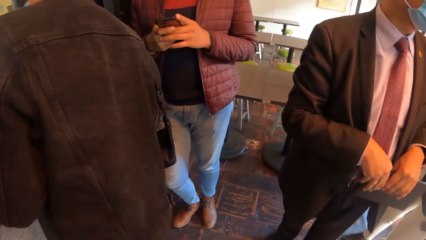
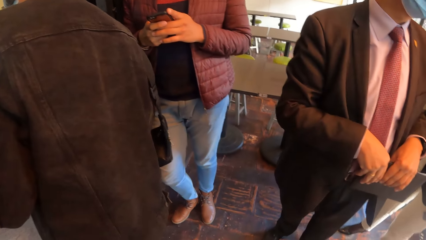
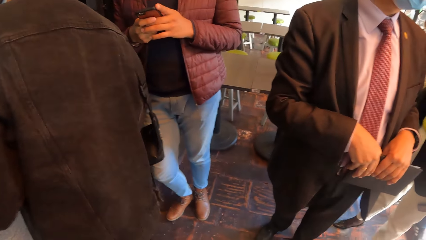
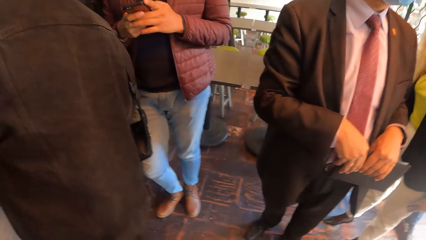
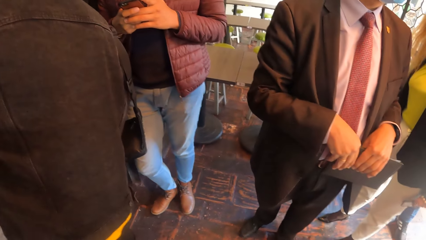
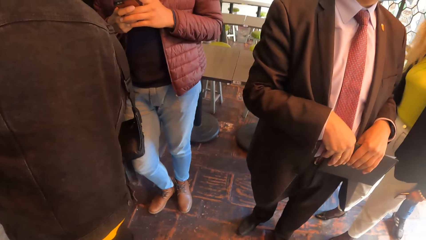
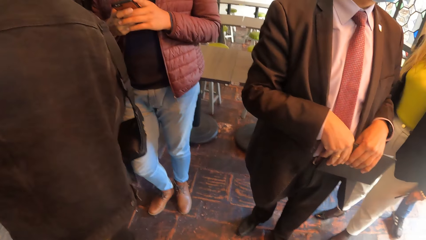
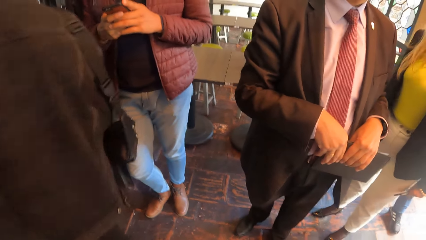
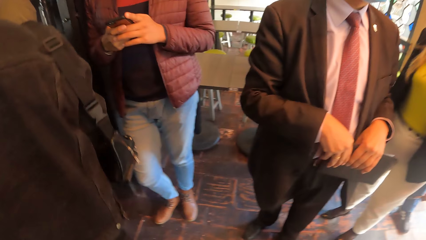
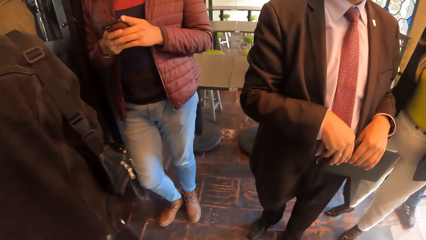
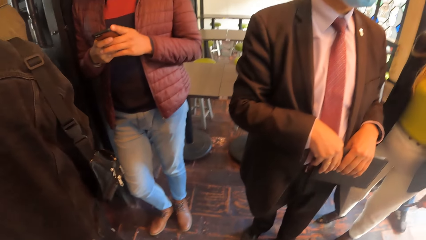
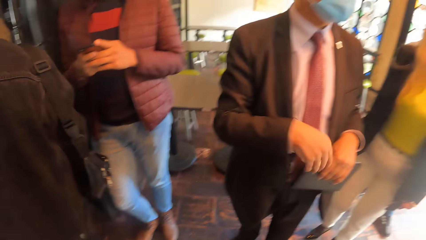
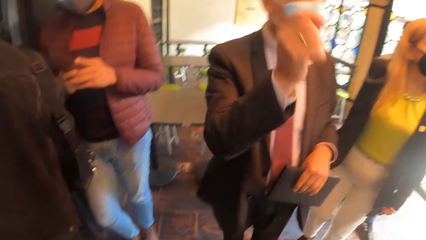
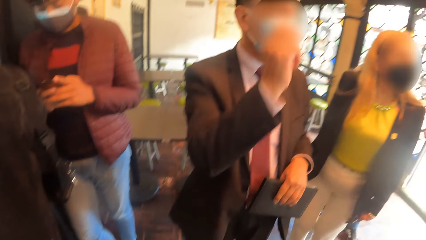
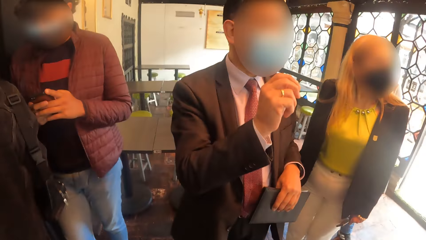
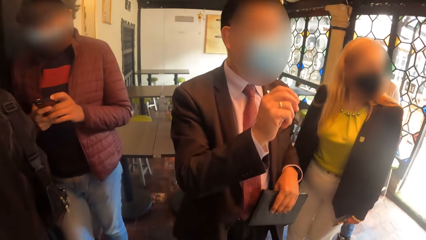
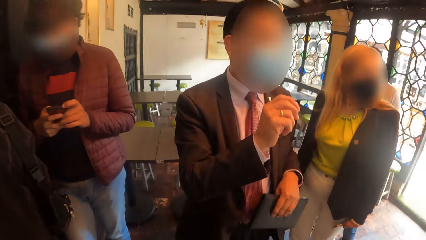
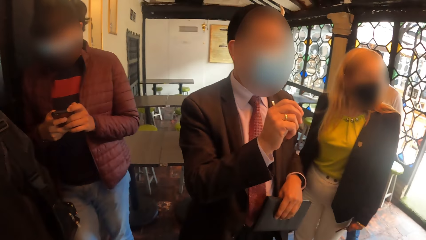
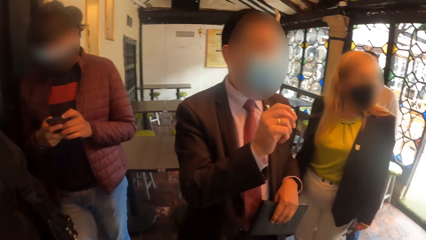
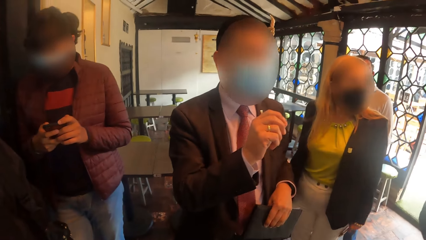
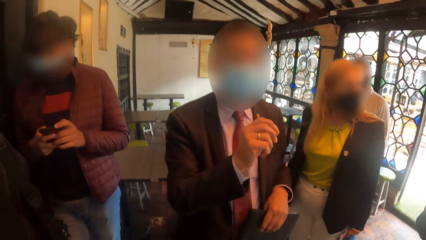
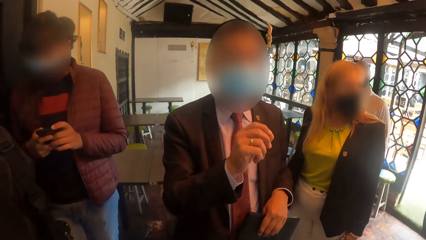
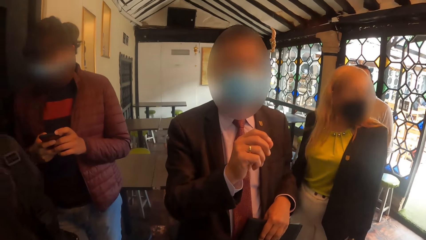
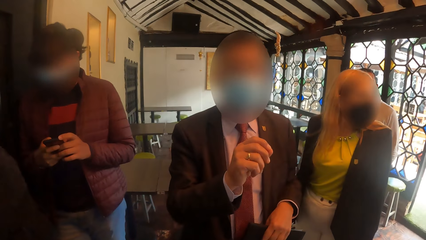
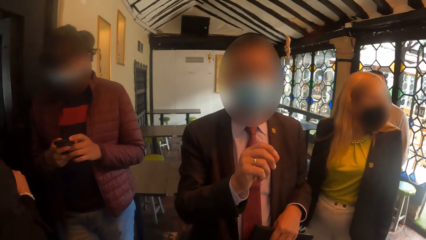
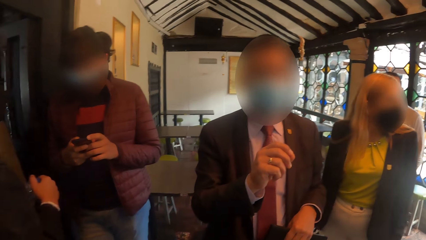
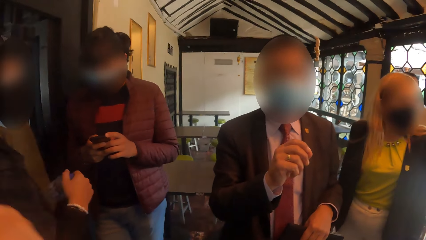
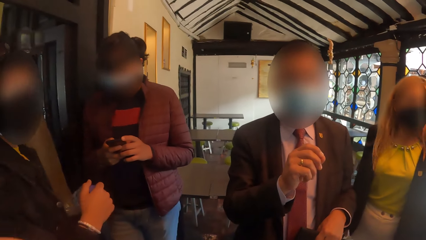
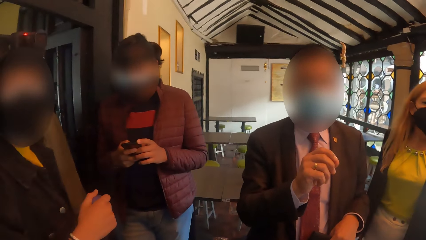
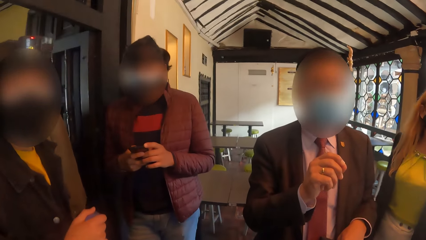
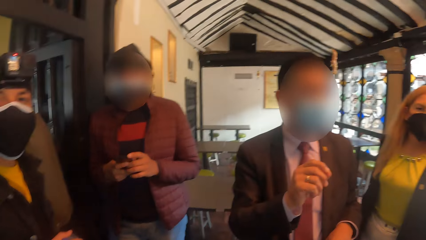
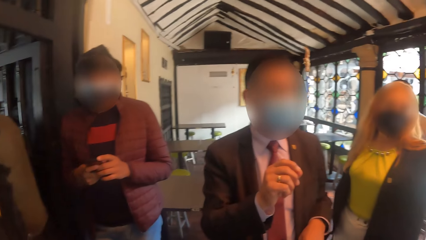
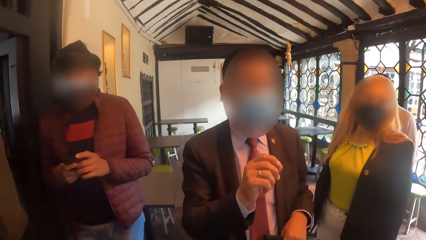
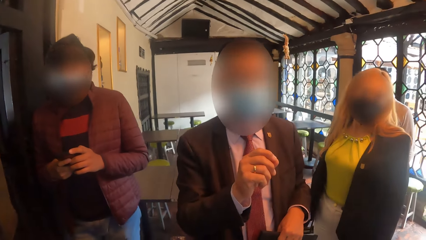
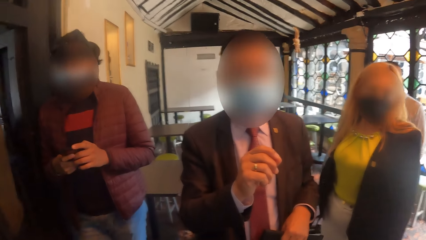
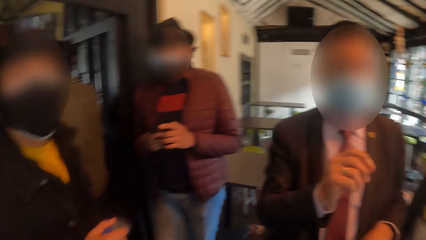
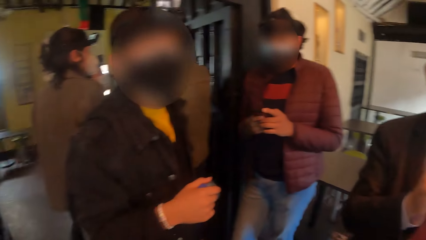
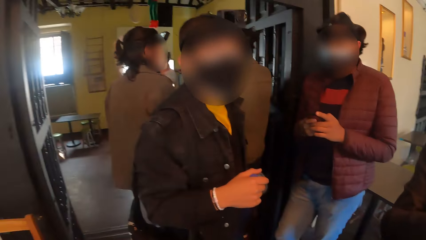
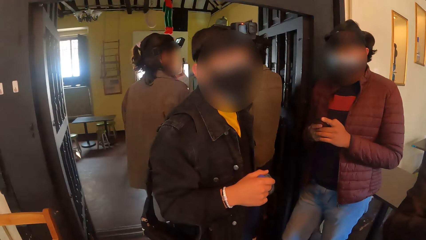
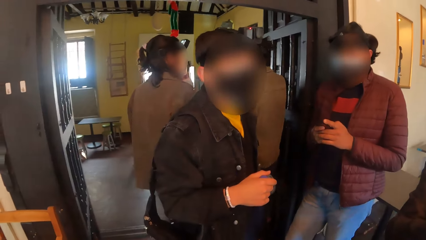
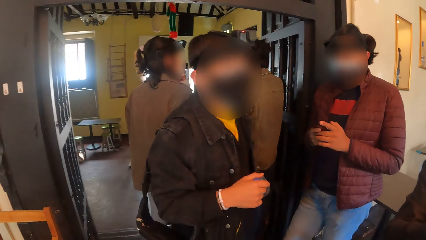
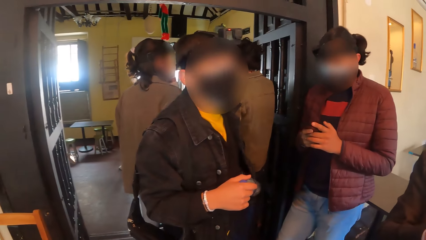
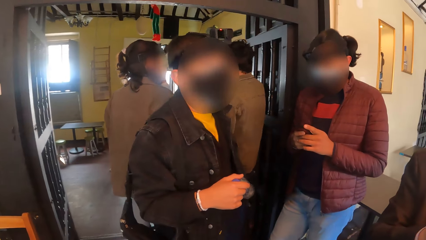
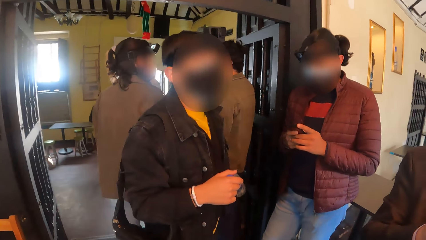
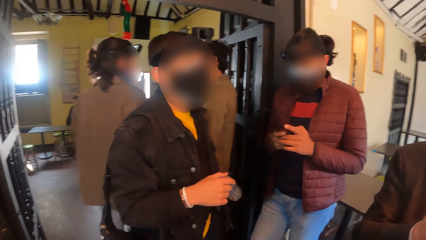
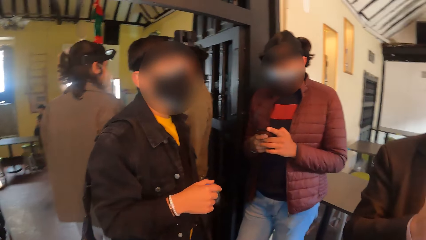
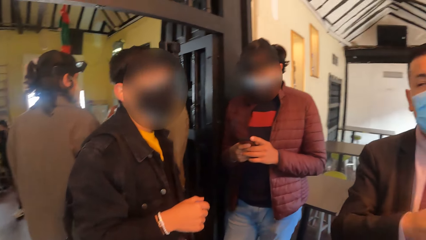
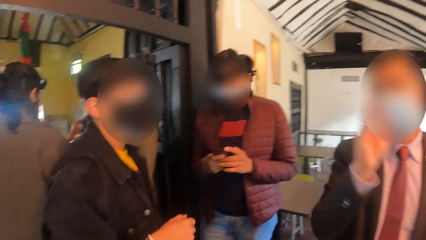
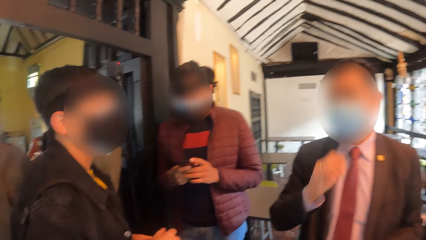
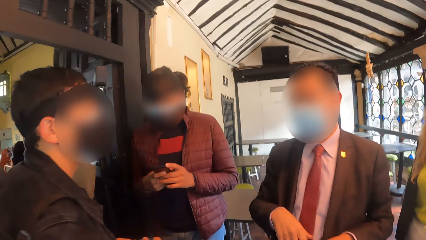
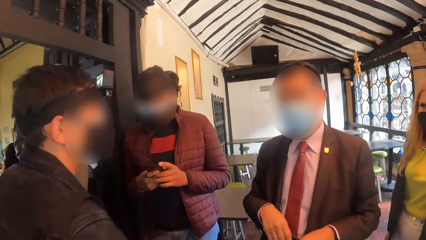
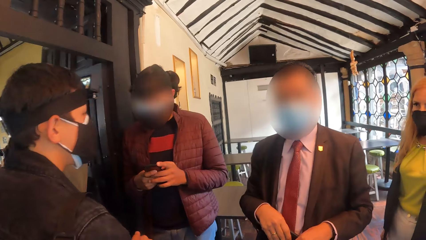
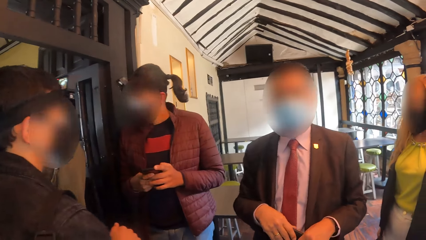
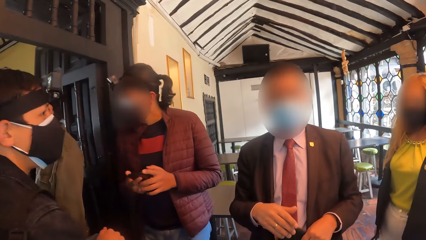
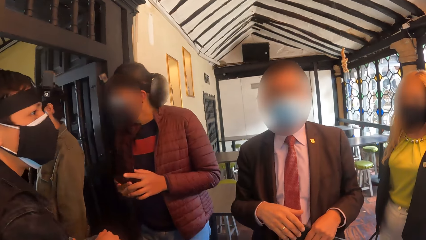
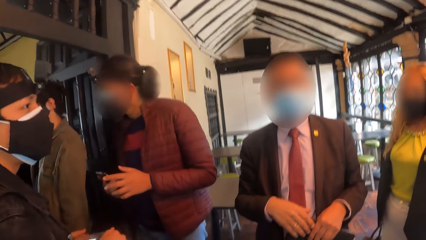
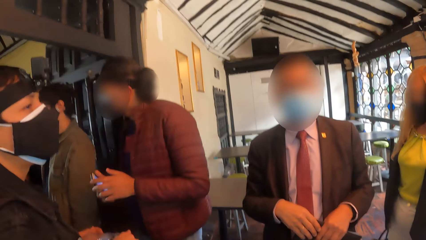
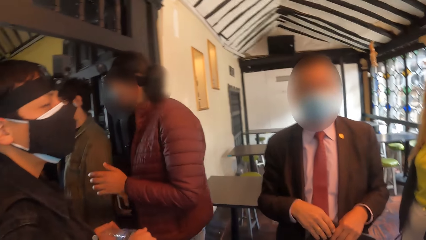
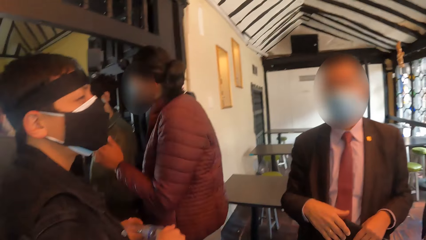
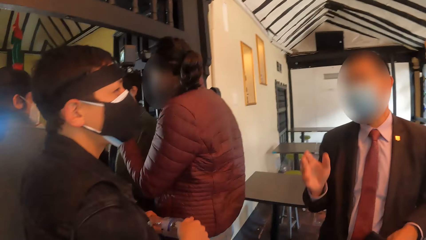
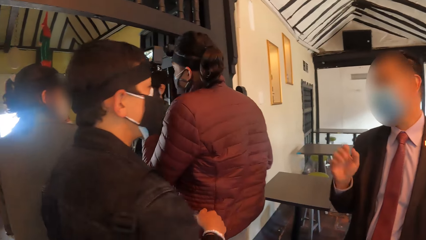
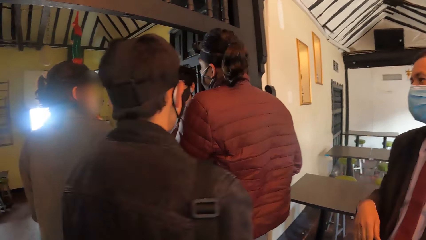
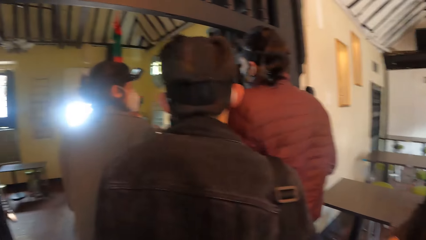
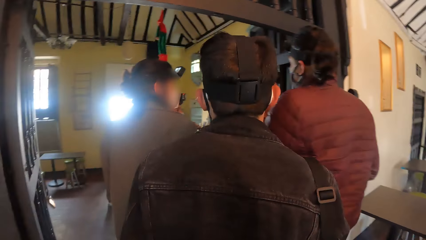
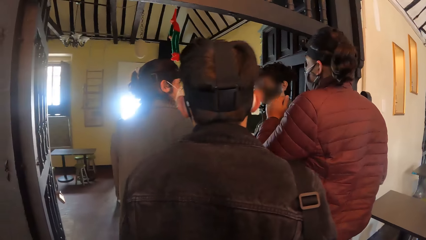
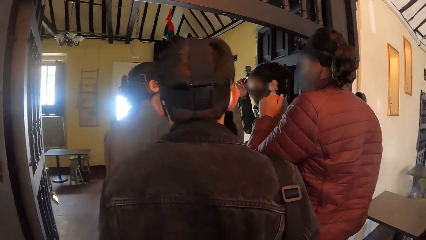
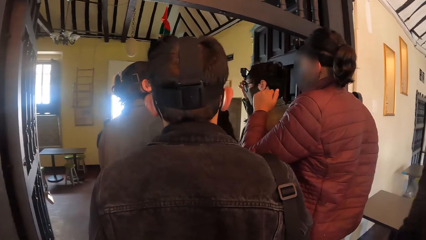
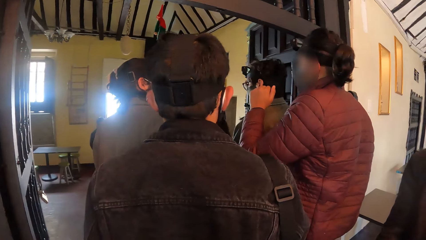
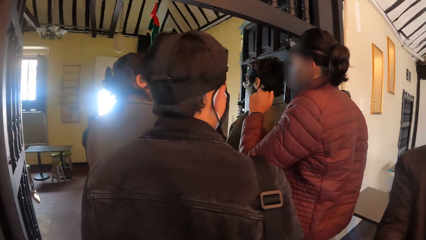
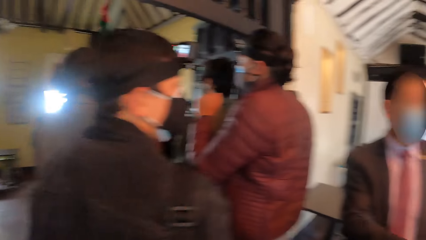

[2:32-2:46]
A man uses gestures. Another man shakes the bottle in his right hand.

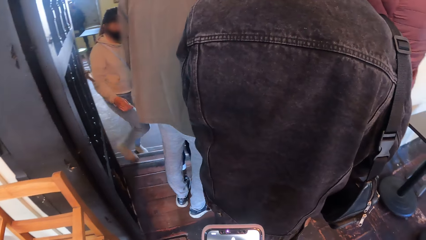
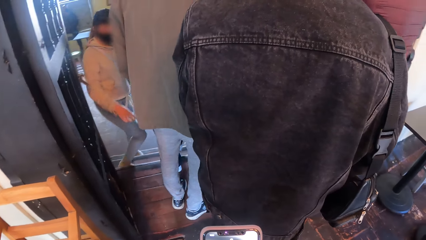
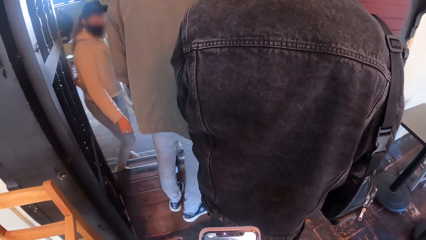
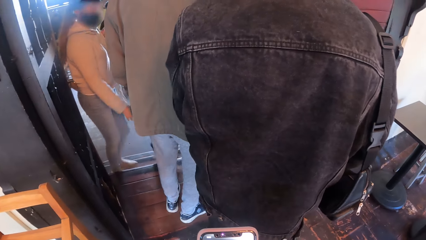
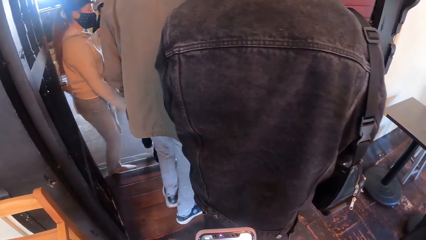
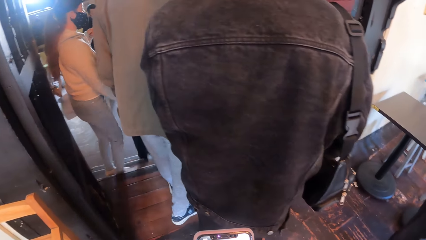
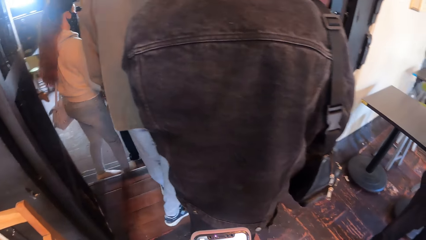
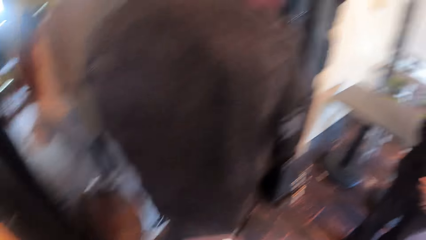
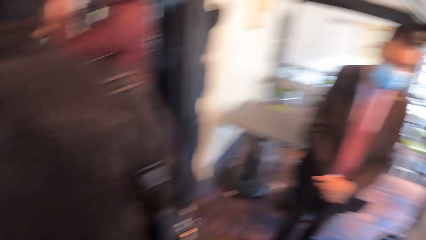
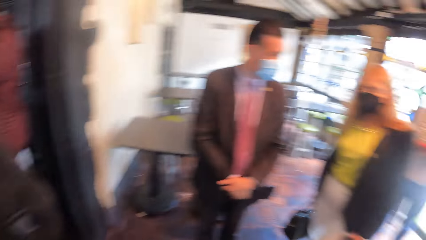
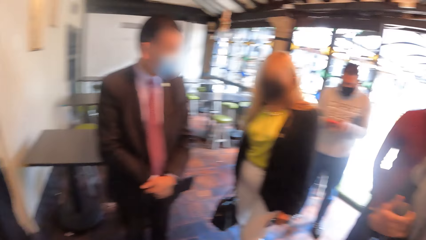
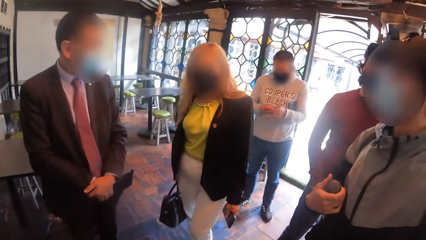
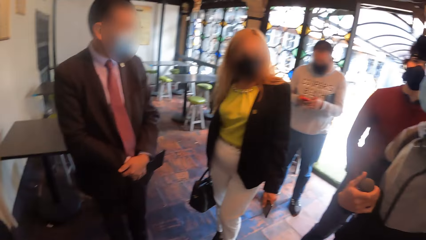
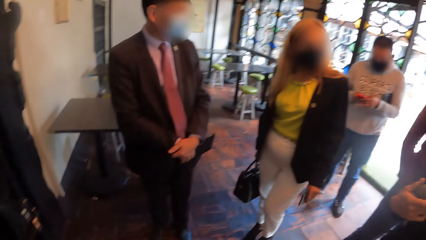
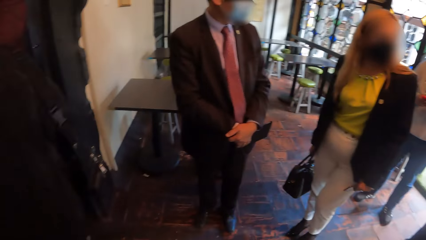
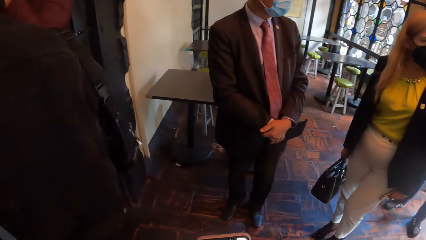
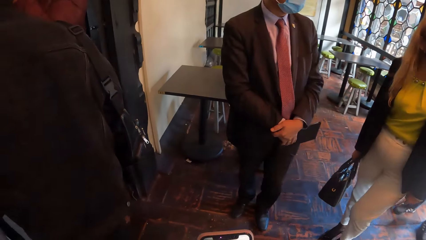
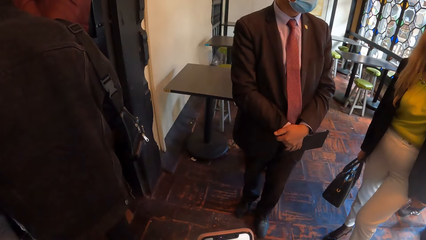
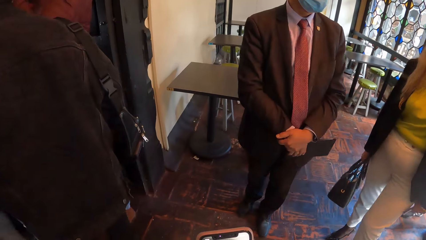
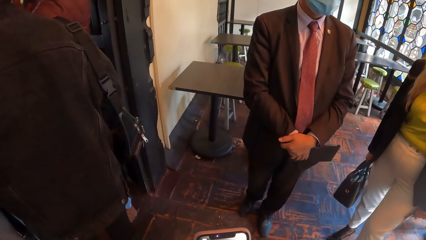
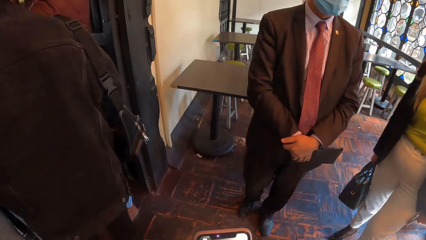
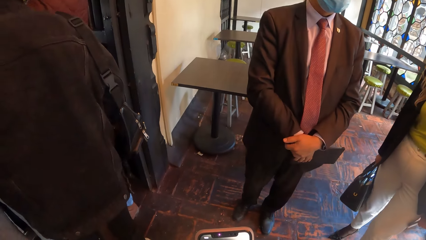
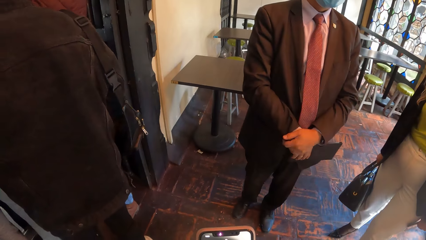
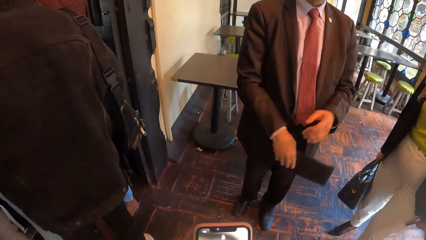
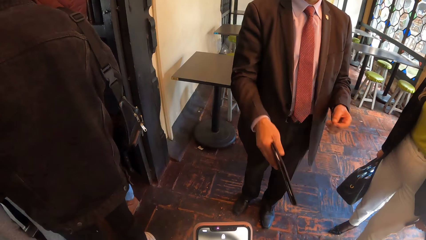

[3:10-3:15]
A man interacts with the camera wearer and another man. The camera wearer operates a phone.
